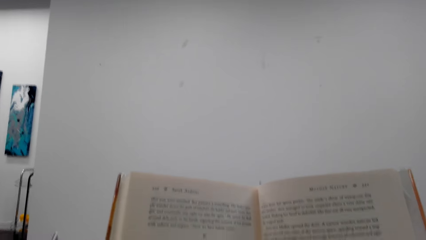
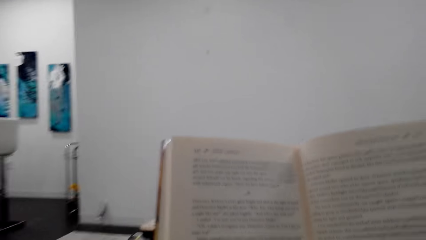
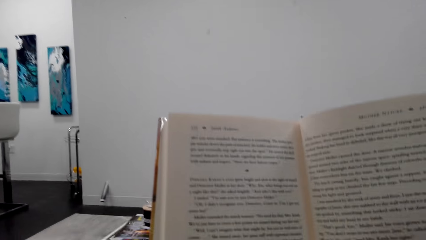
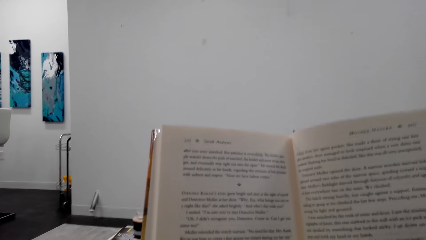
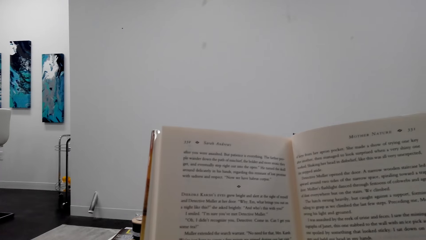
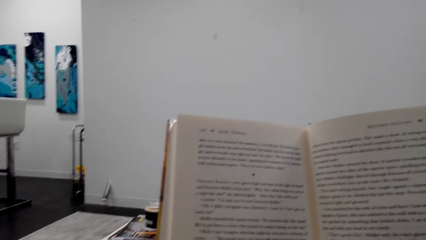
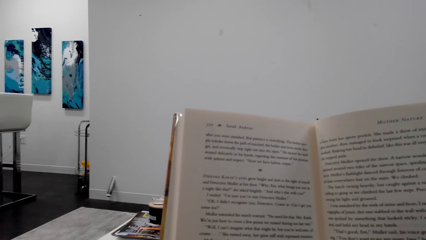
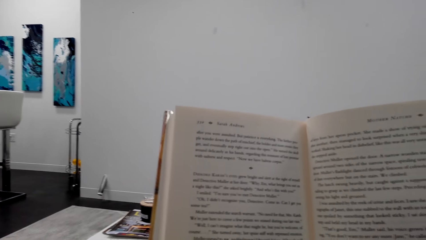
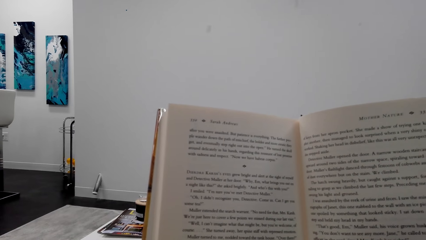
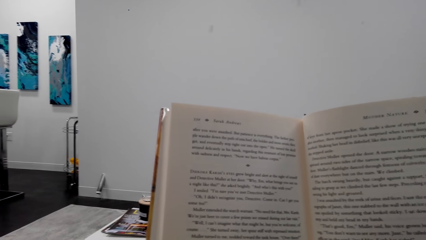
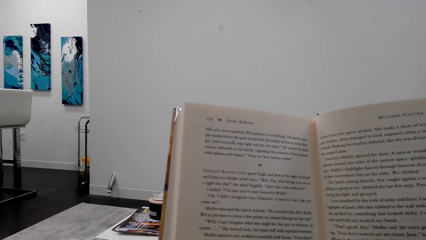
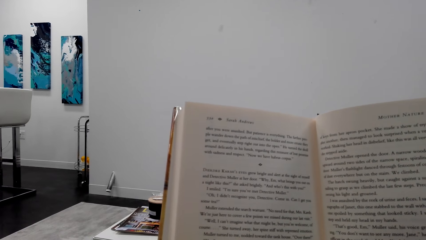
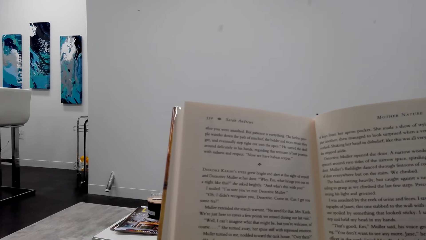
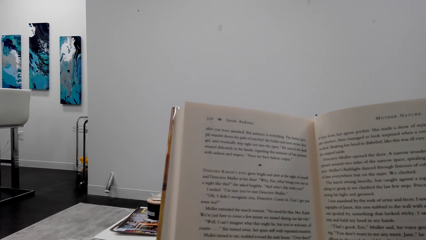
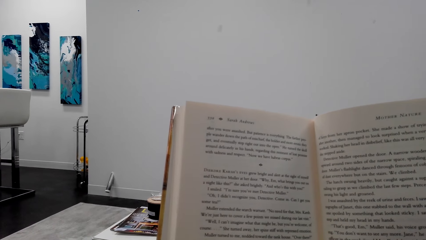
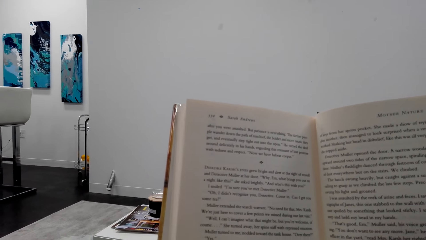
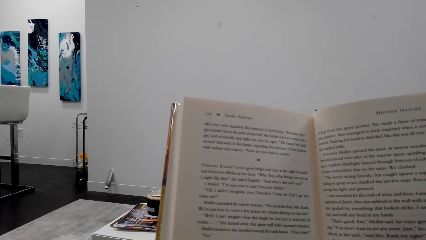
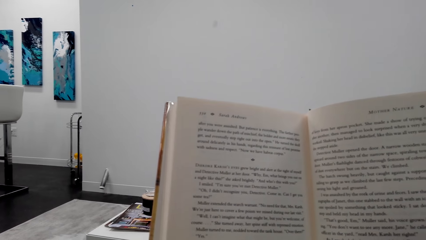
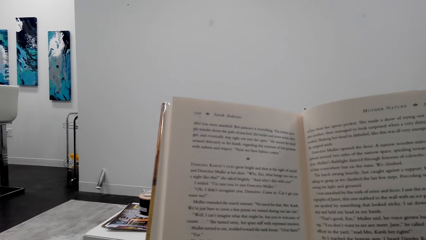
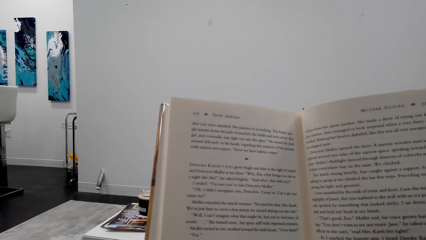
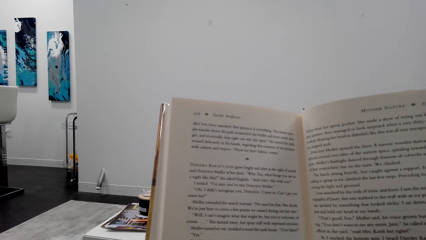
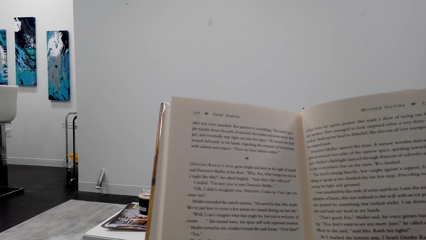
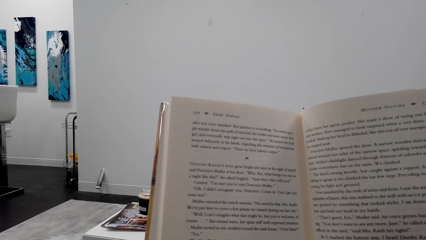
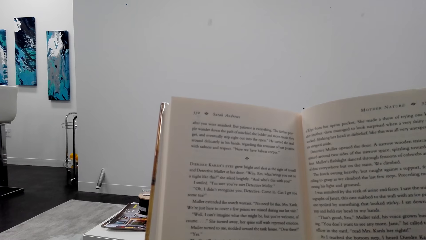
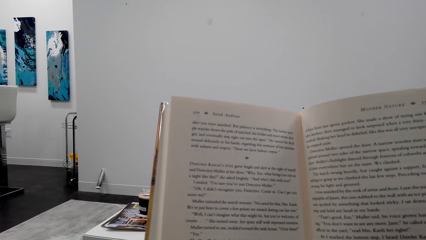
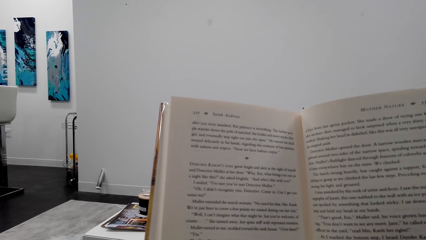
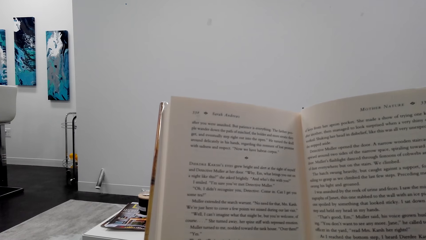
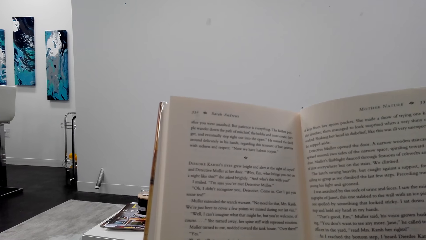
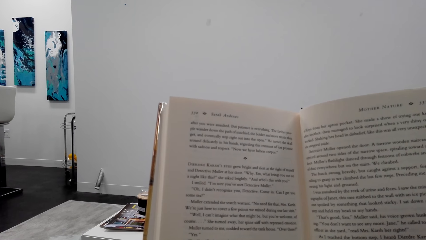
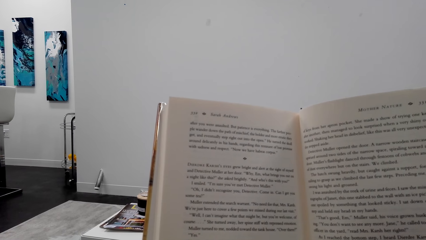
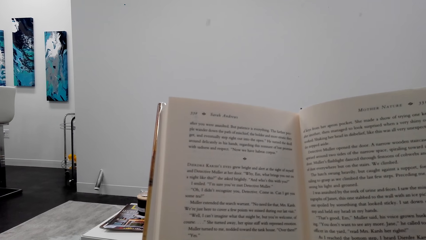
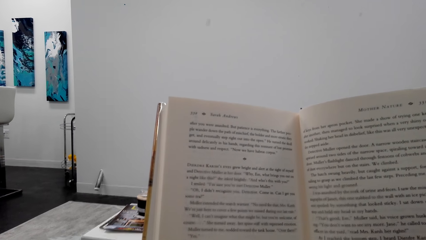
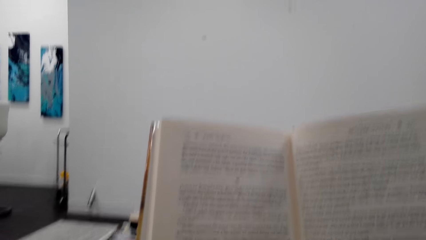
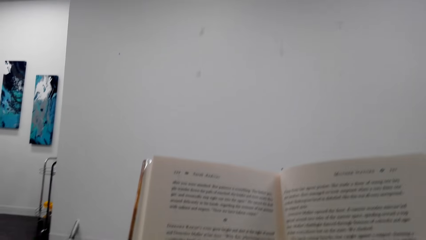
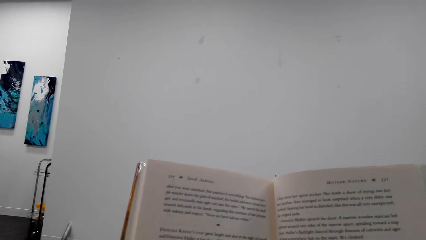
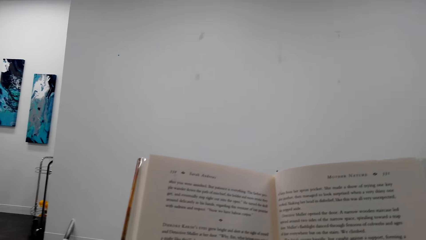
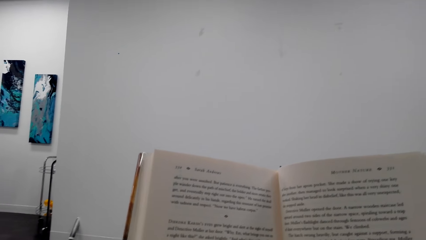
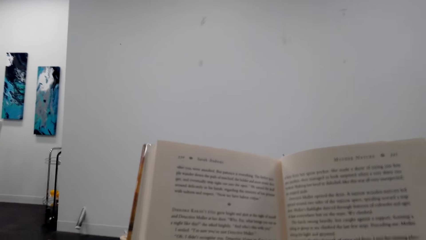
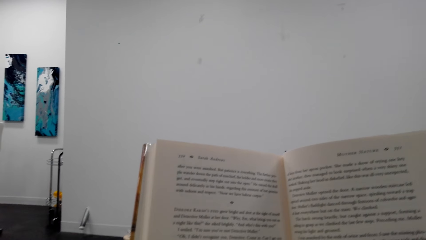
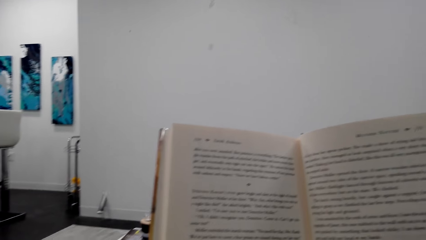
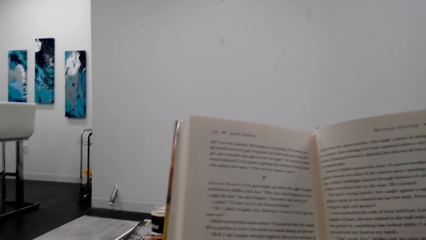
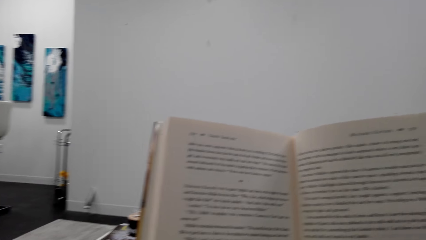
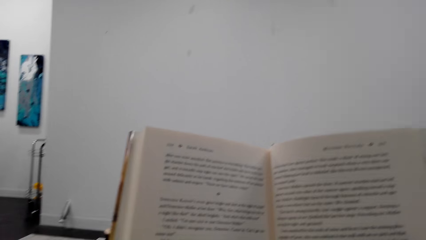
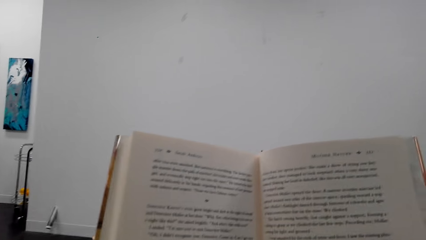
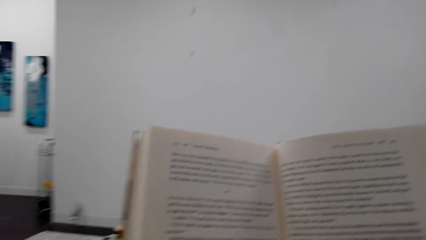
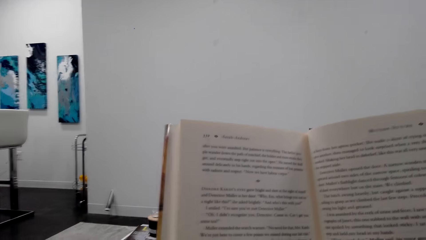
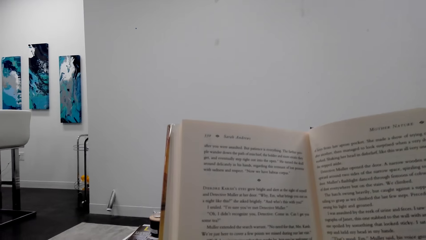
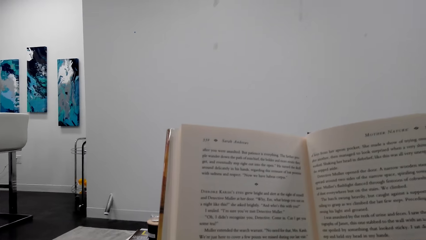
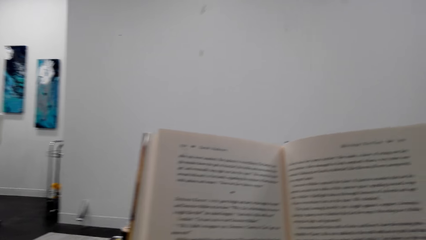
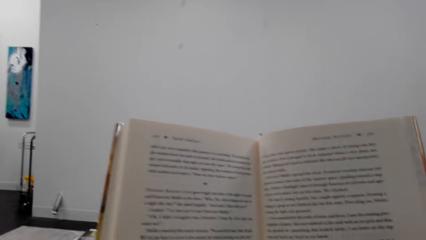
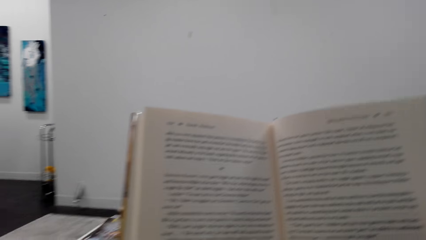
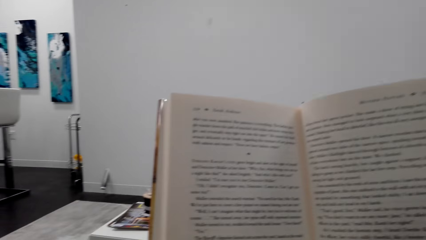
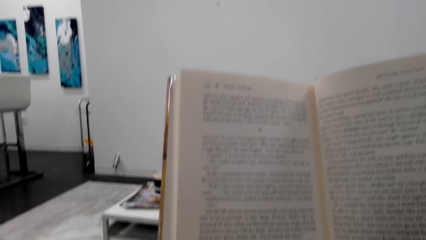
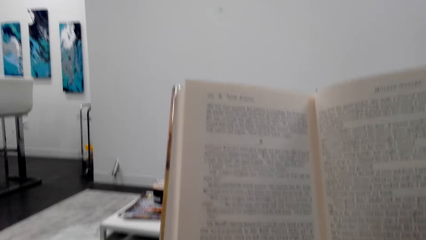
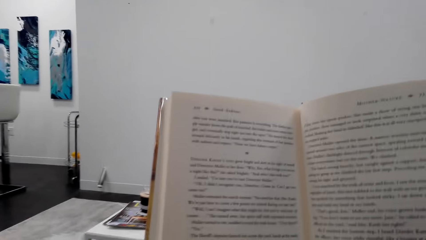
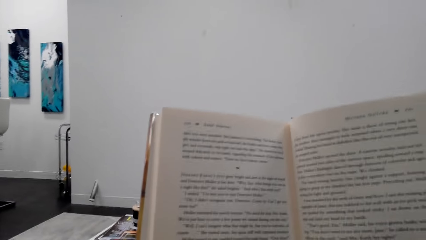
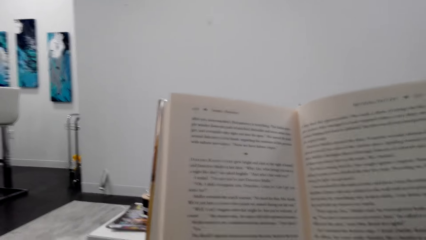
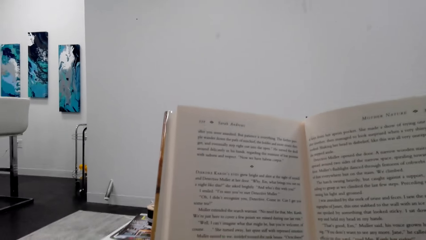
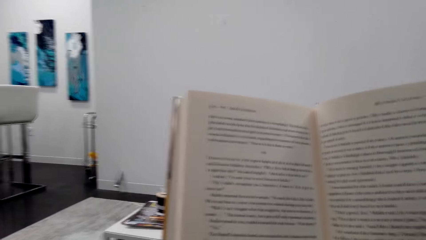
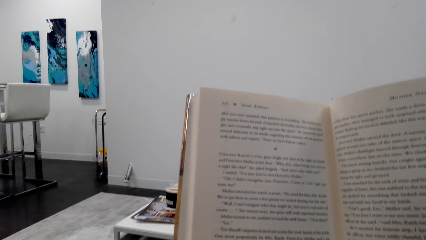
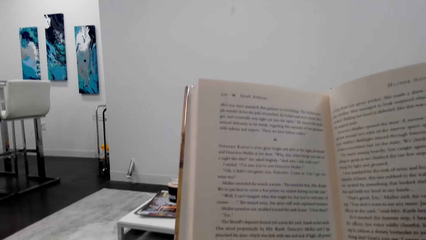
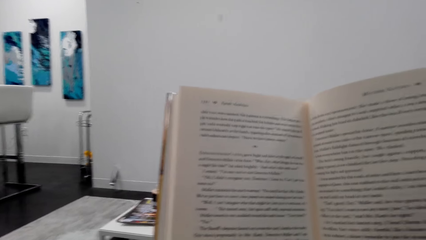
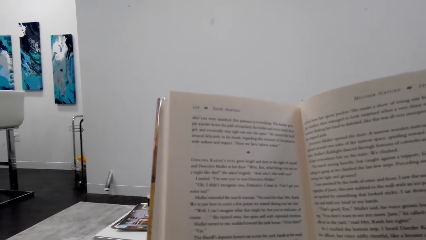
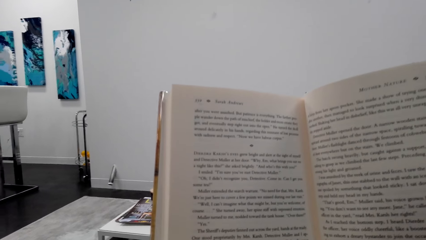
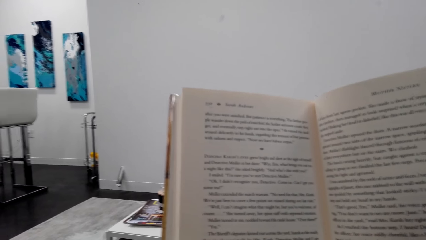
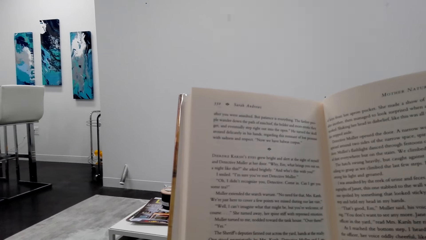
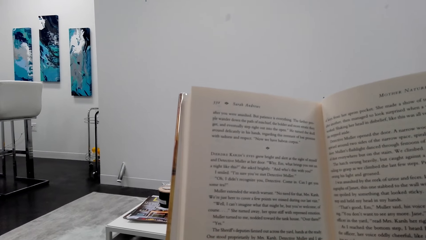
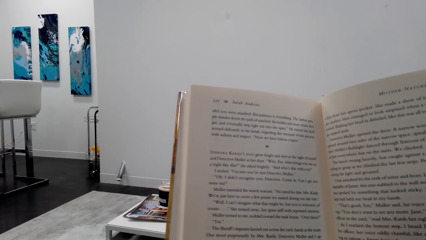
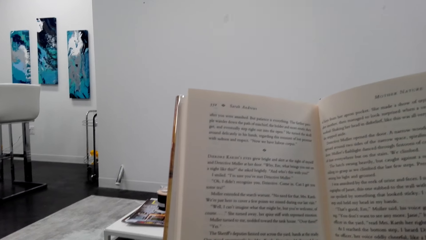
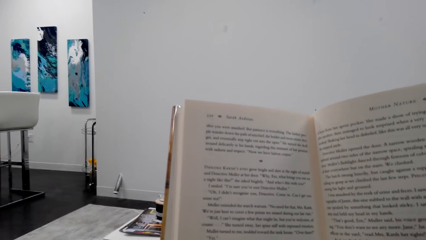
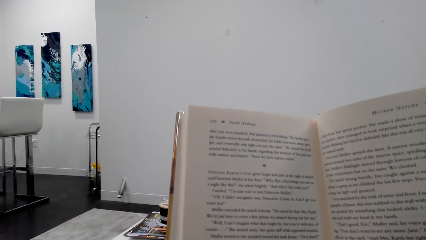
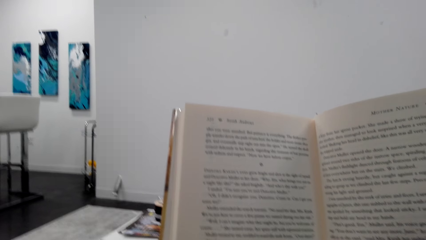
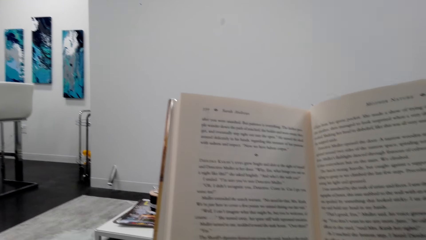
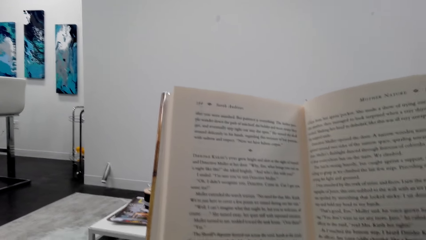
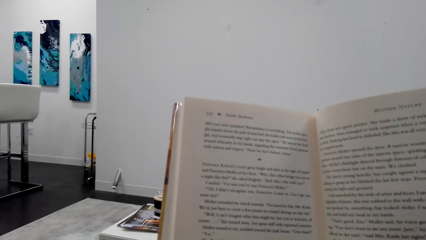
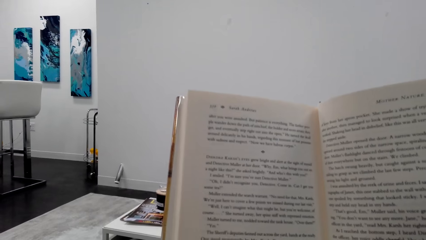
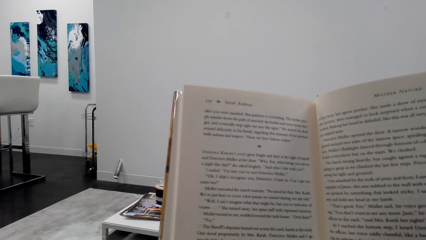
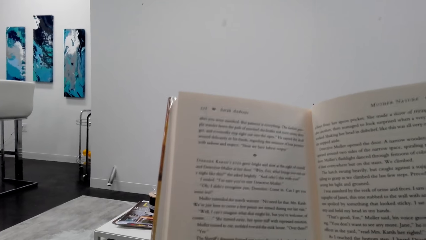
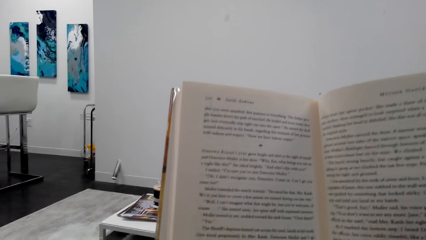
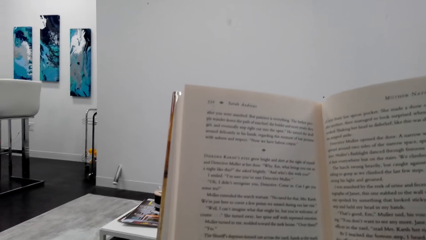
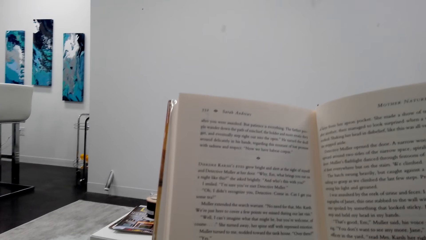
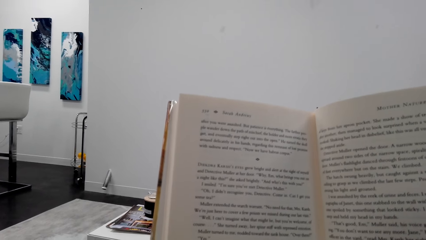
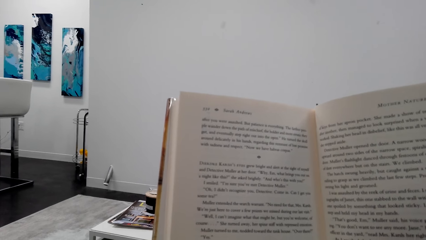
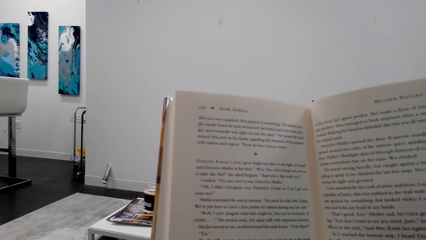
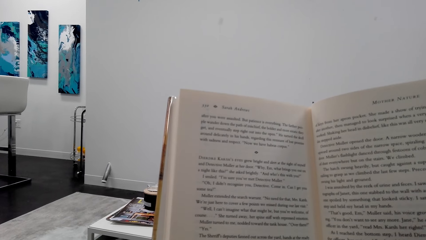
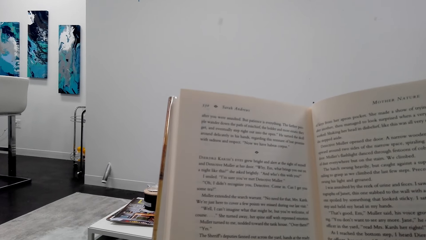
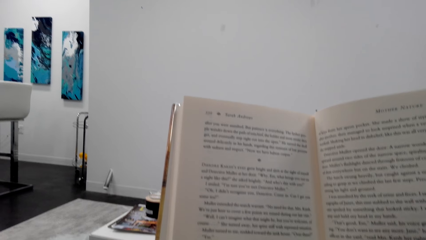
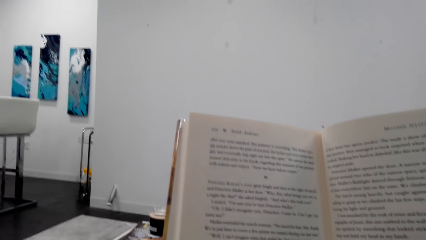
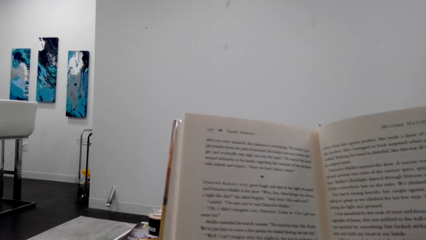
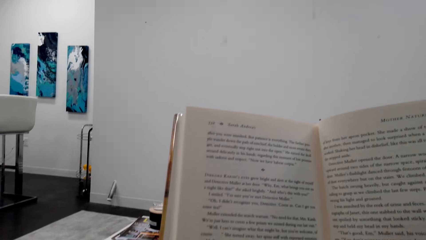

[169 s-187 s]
The camera wearer reads a book. They look around a room. They read the book.
